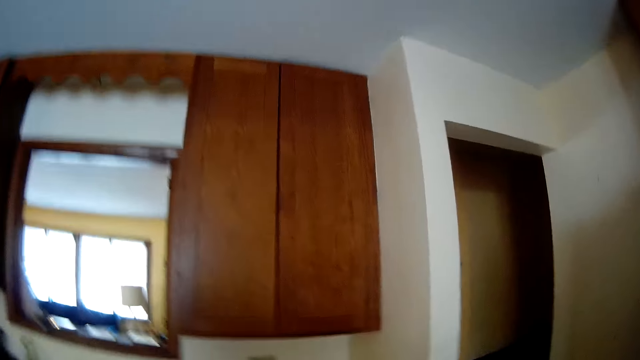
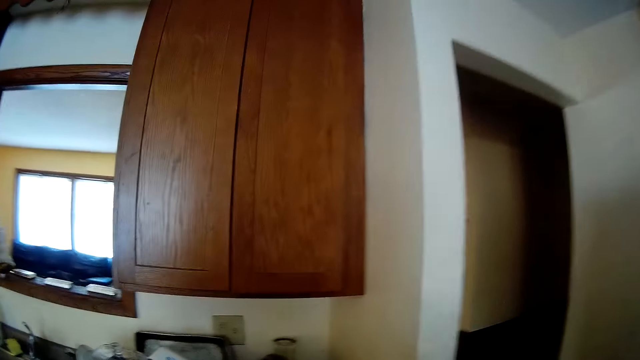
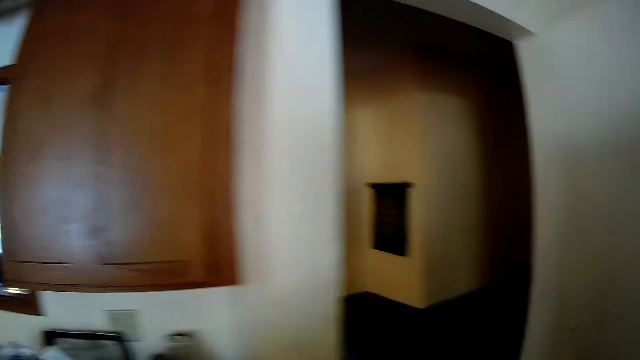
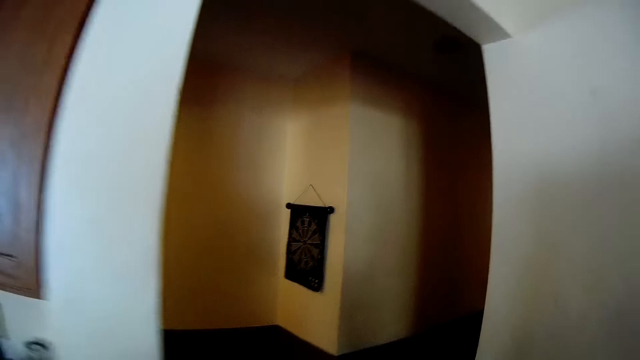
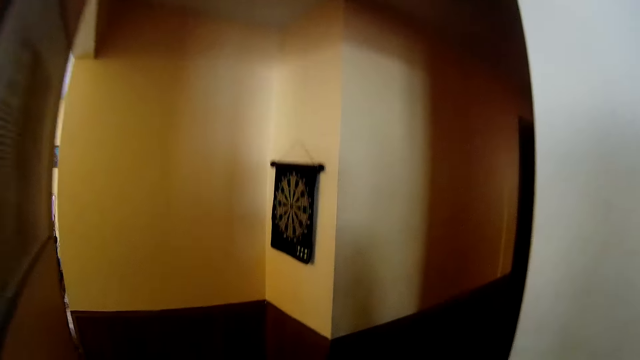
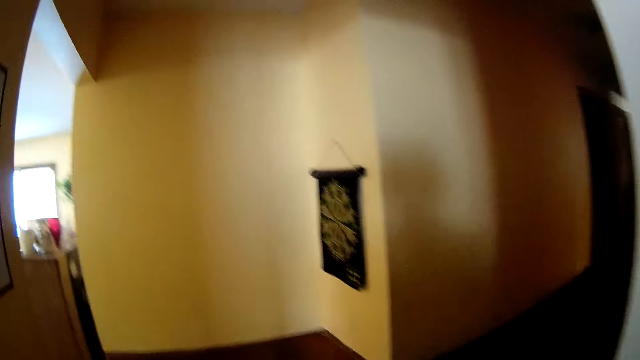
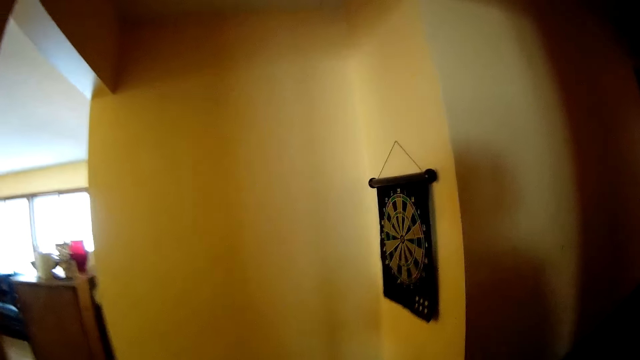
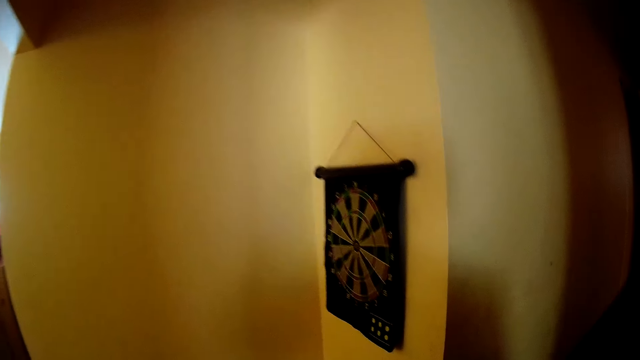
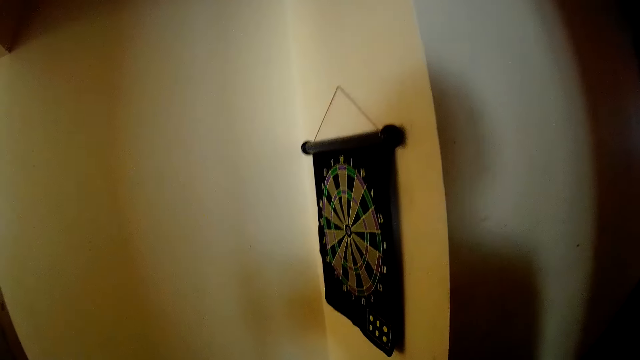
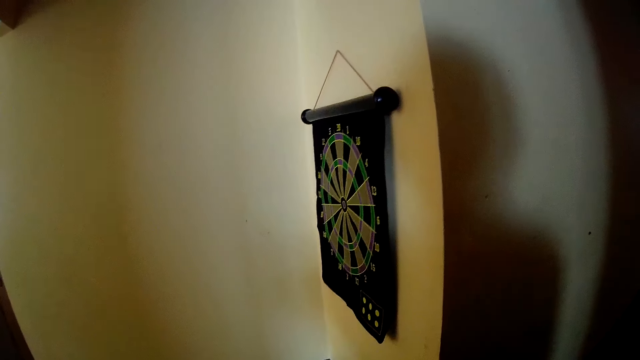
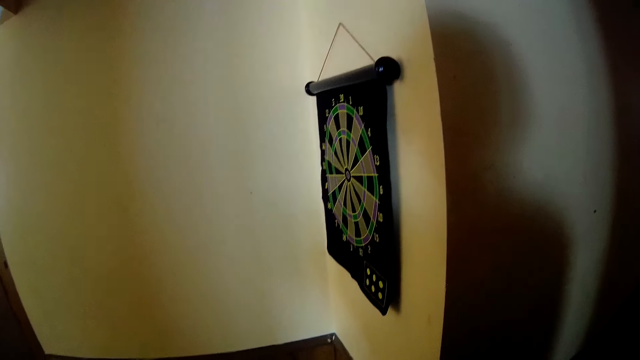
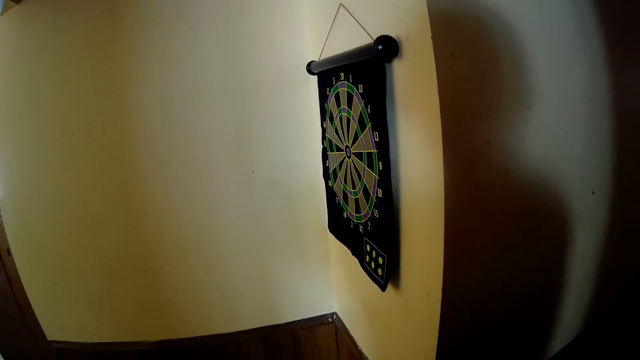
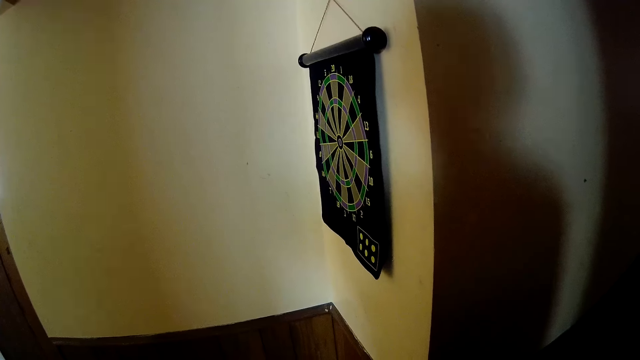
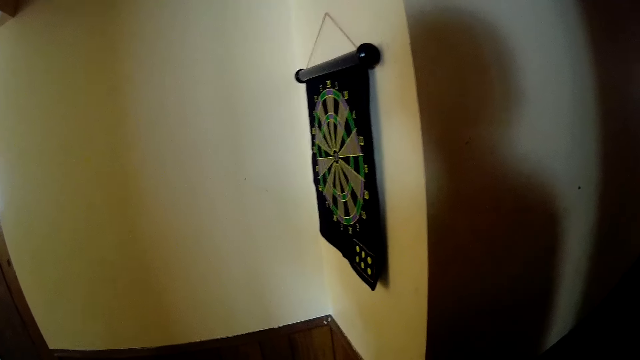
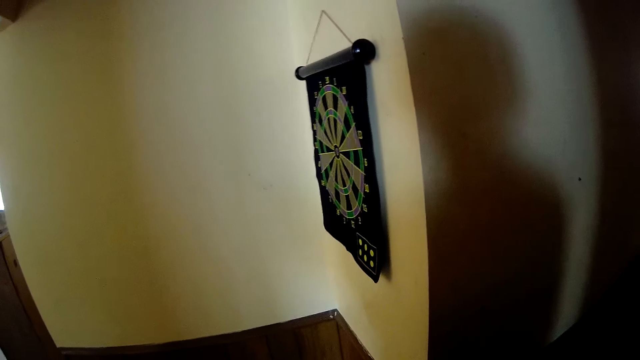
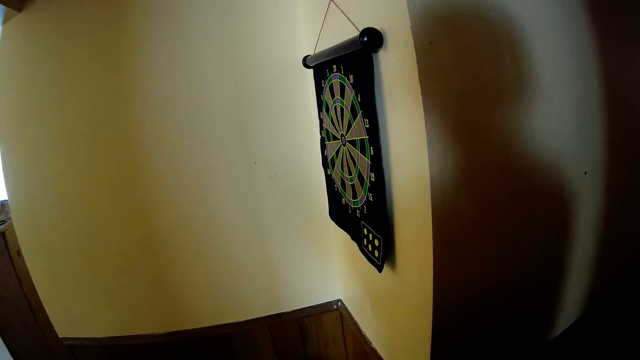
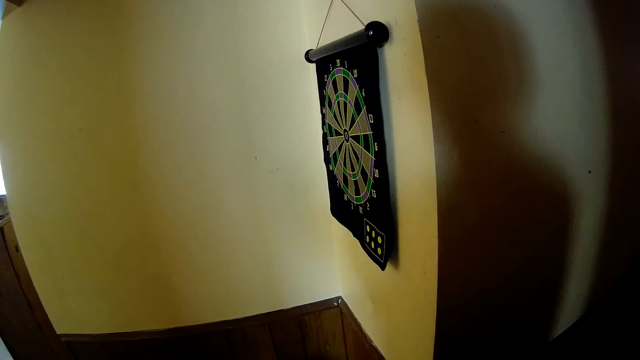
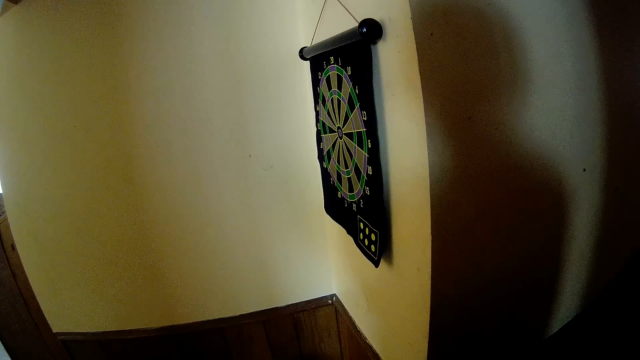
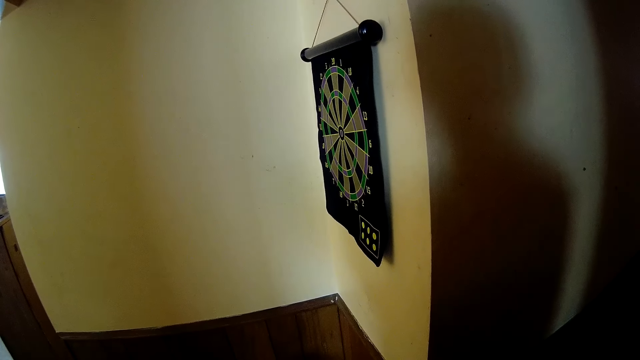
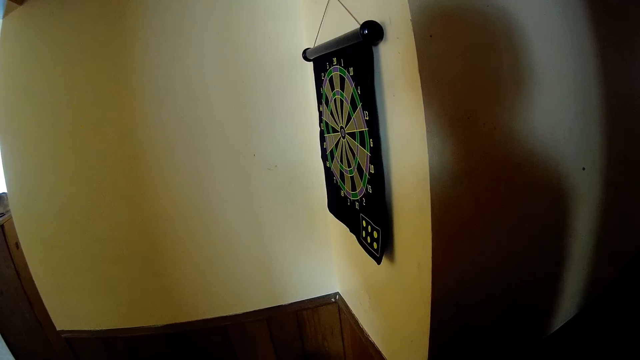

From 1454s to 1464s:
The camera wearer stares at the dart board.

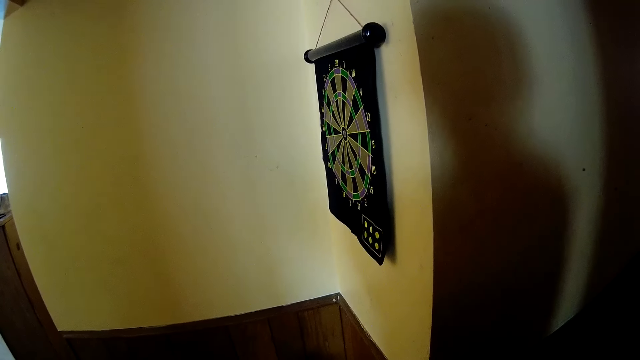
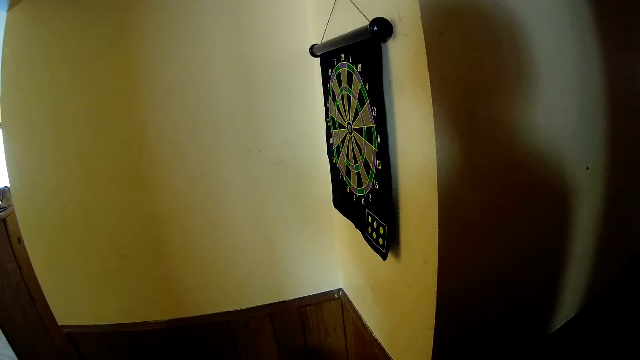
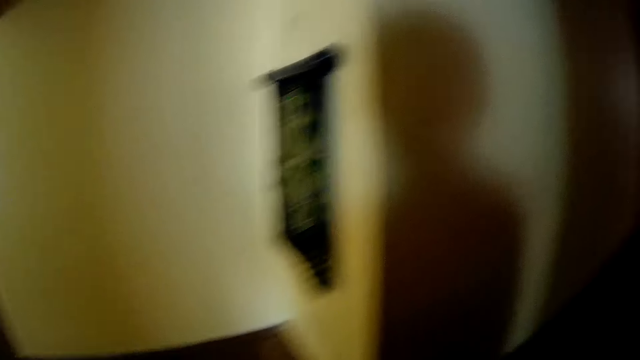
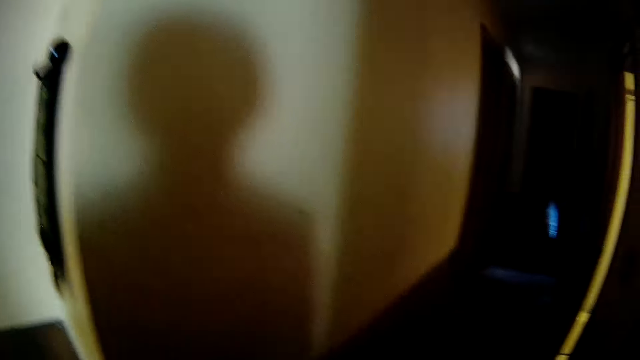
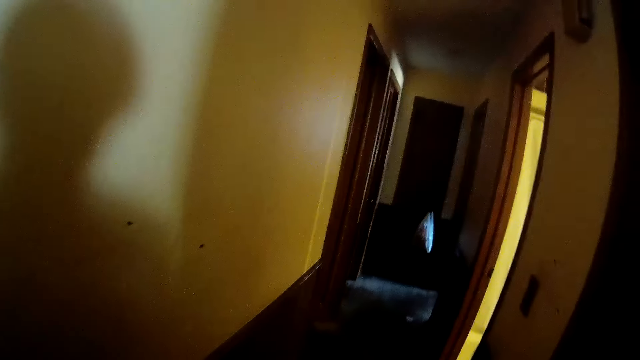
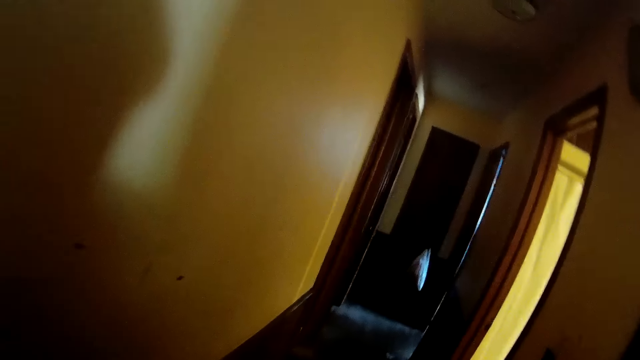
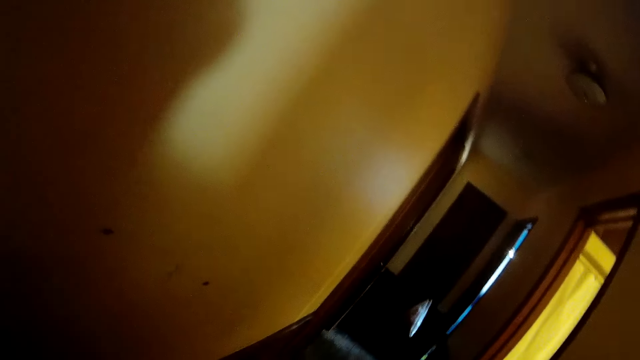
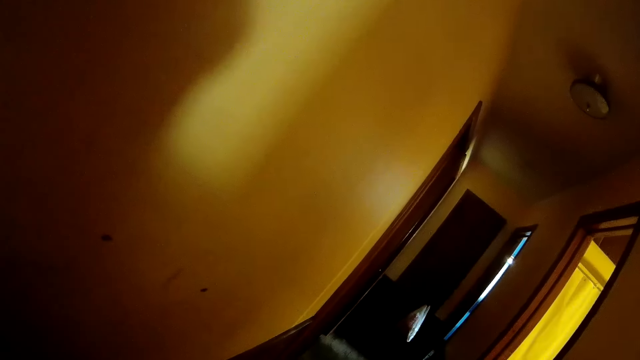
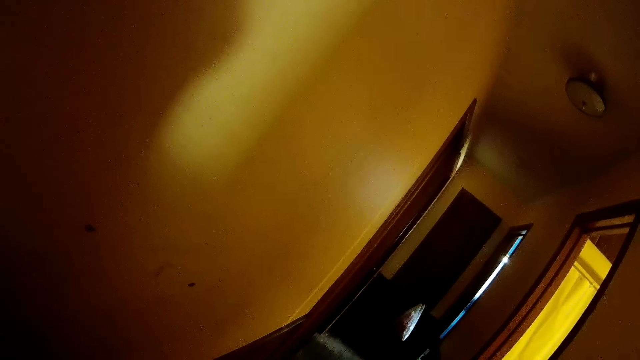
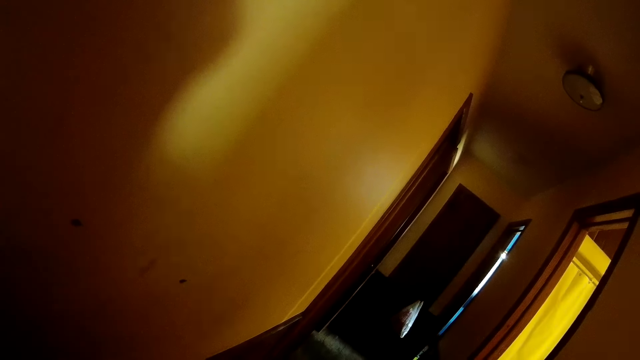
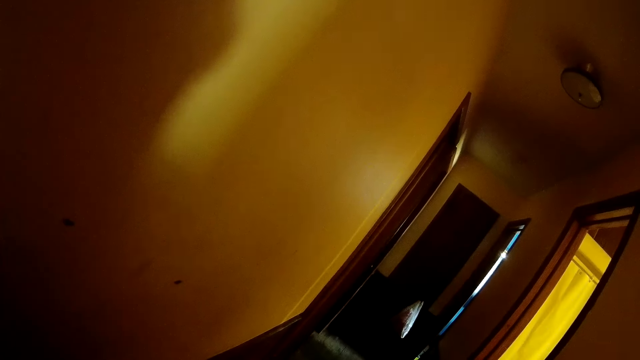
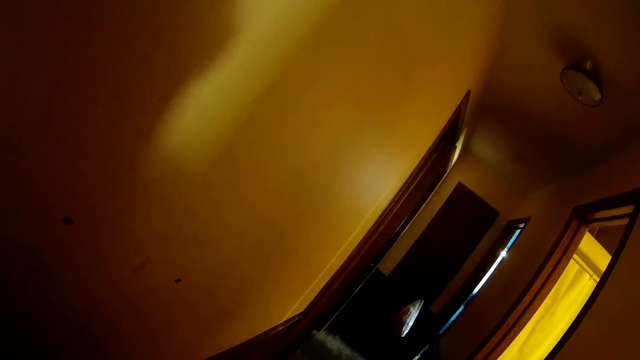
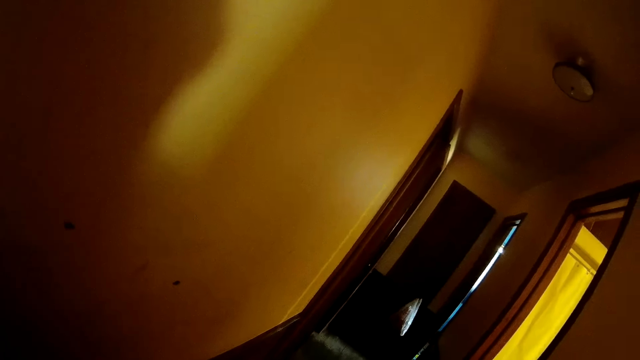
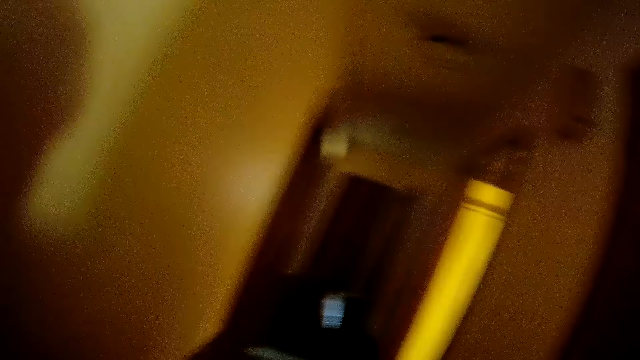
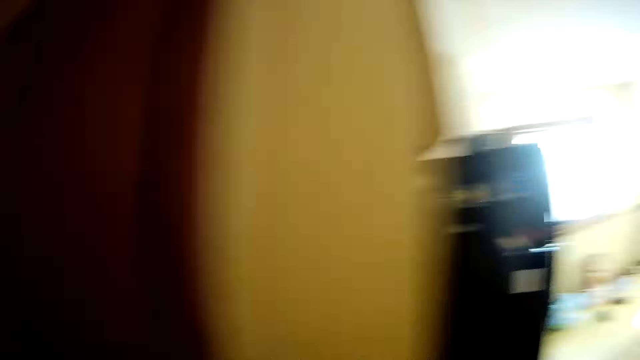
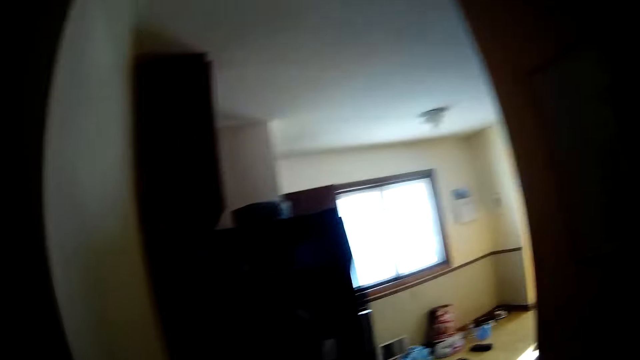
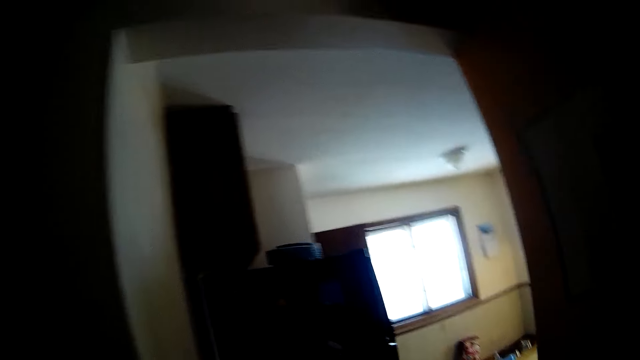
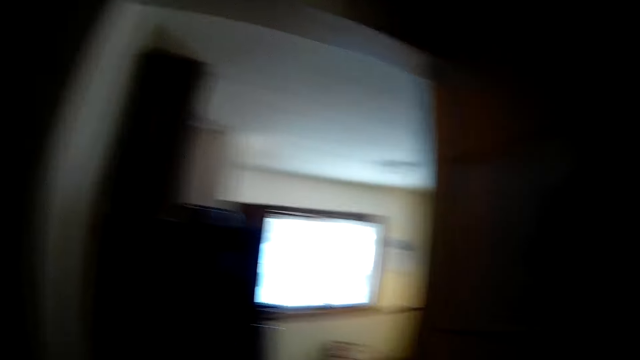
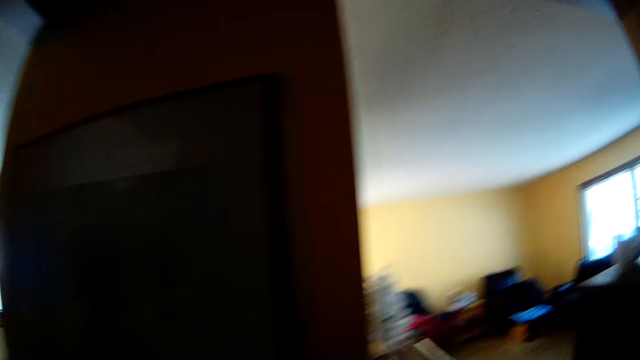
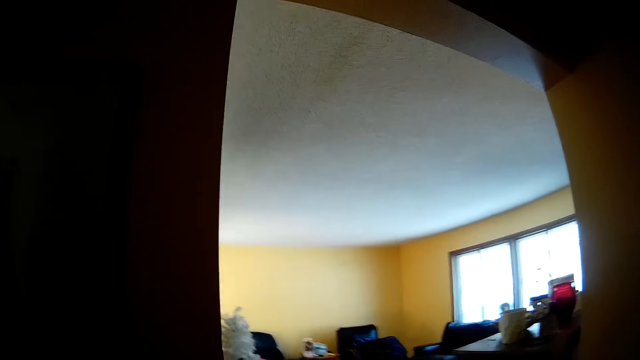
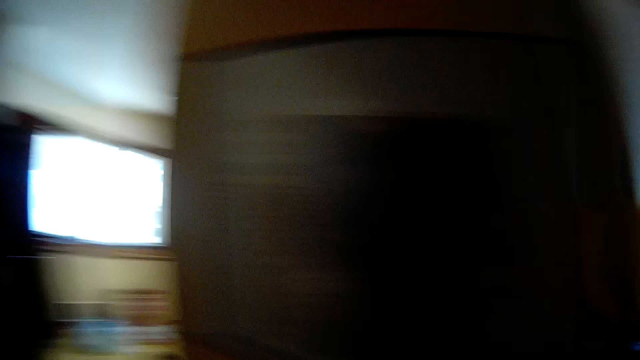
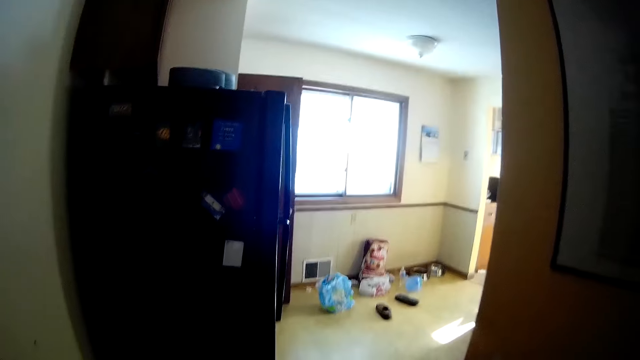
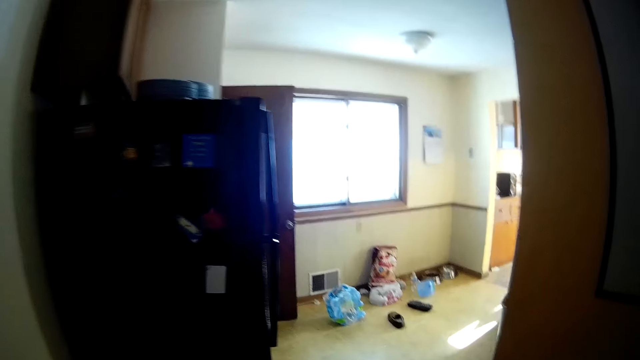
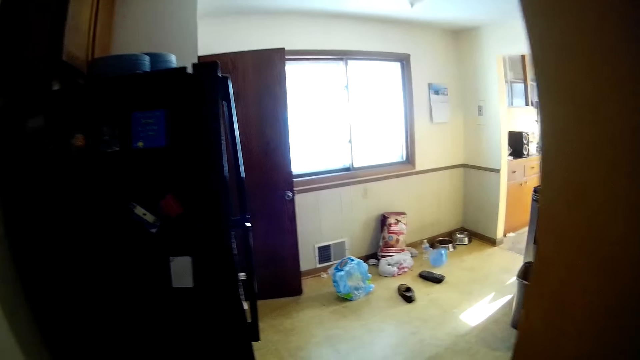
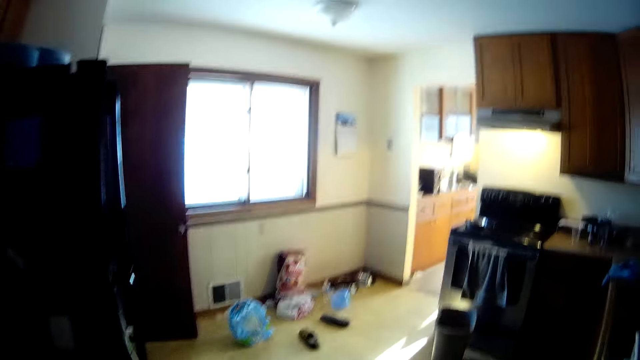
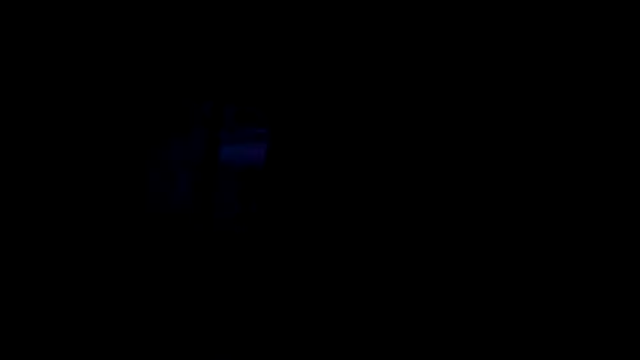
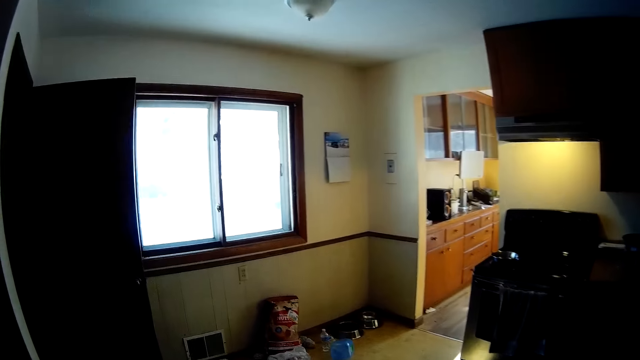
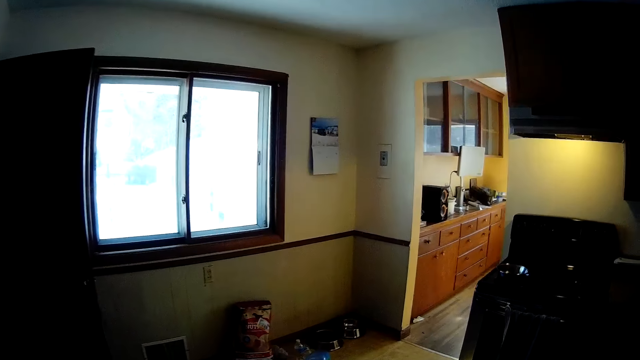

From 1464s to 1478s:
The camera wearer walks around.
